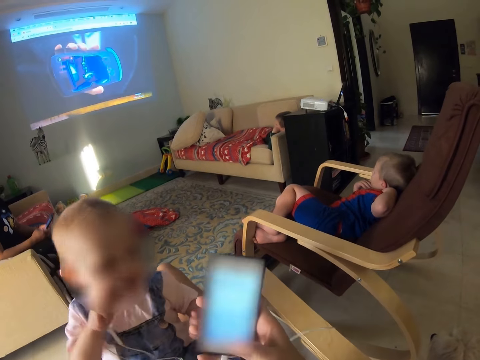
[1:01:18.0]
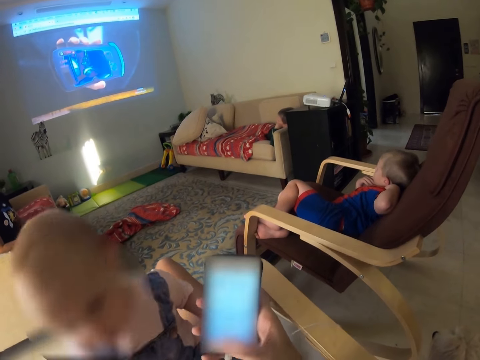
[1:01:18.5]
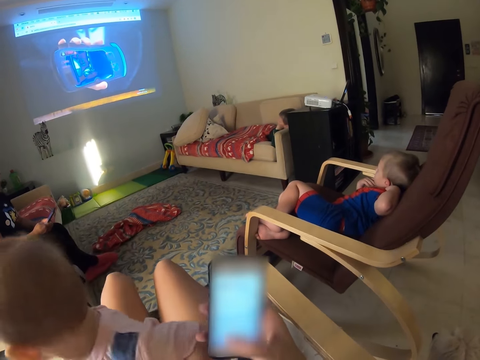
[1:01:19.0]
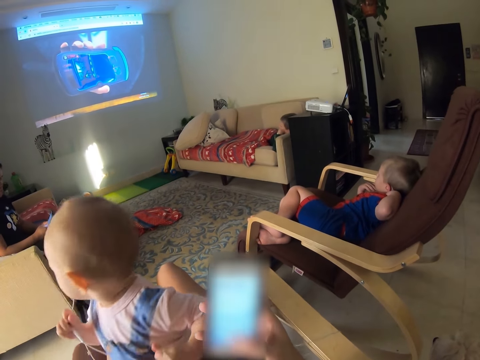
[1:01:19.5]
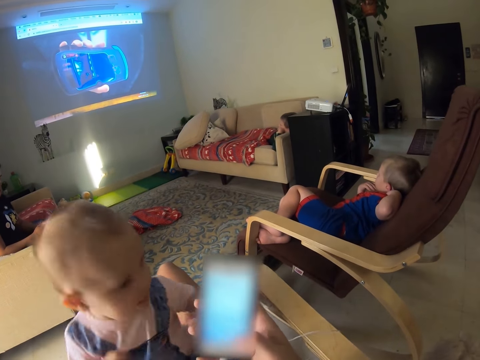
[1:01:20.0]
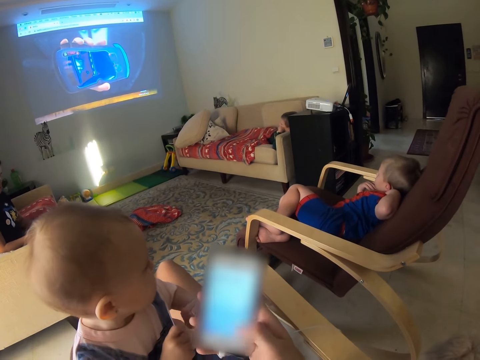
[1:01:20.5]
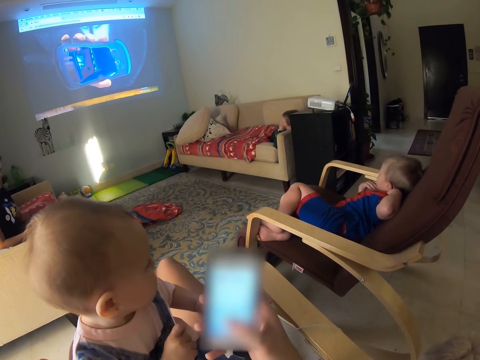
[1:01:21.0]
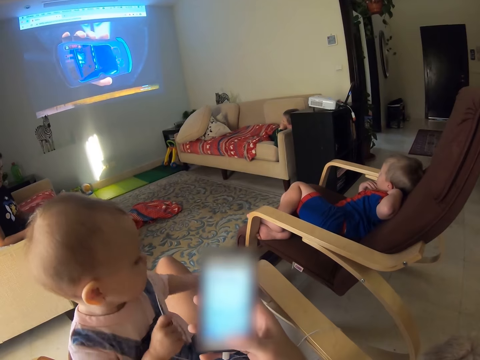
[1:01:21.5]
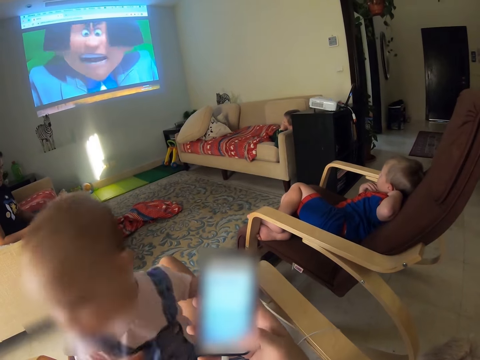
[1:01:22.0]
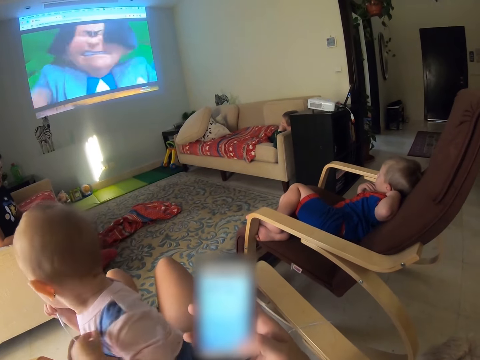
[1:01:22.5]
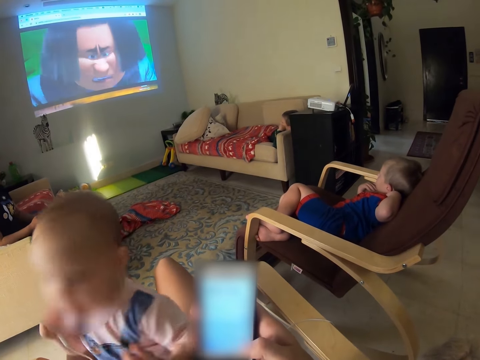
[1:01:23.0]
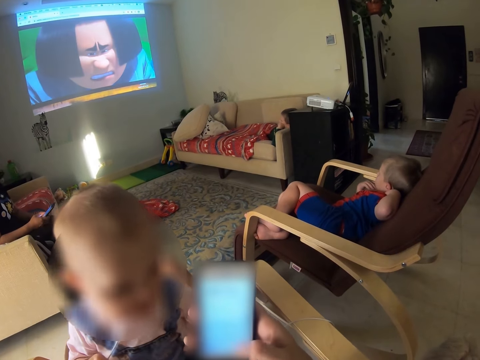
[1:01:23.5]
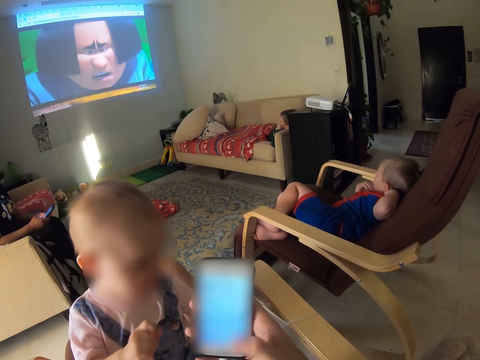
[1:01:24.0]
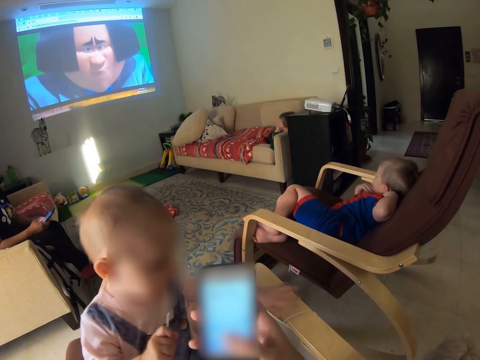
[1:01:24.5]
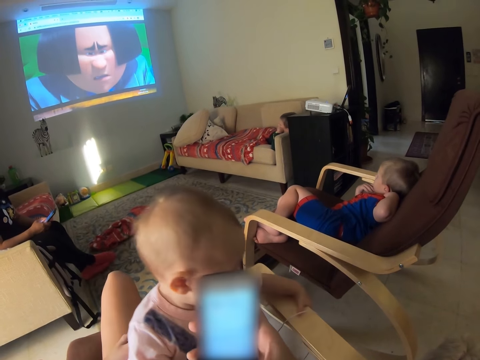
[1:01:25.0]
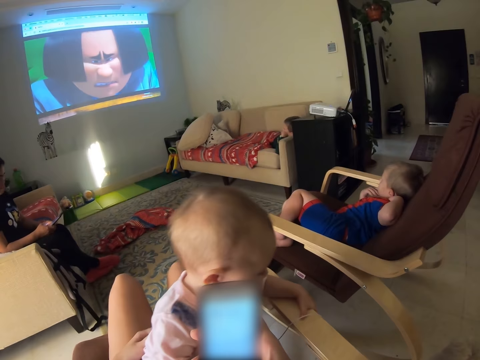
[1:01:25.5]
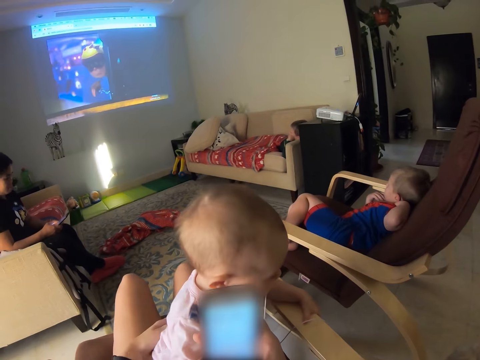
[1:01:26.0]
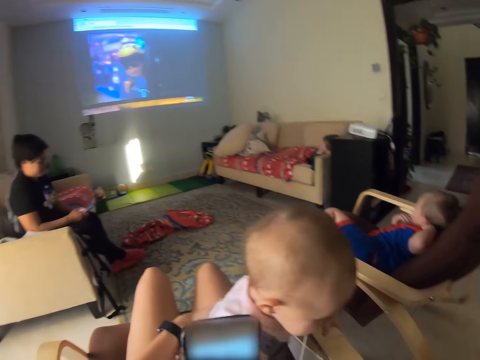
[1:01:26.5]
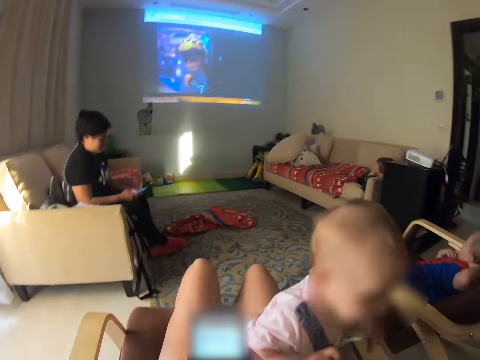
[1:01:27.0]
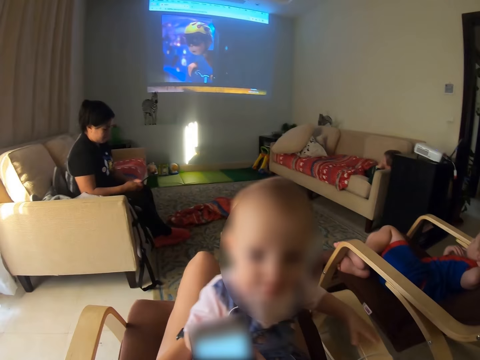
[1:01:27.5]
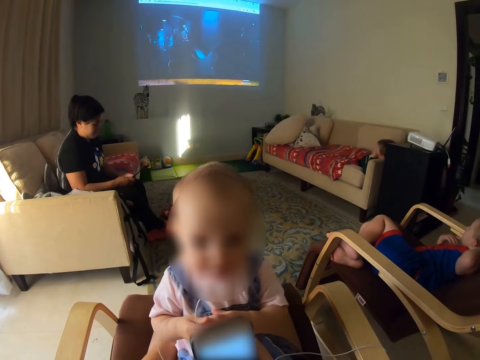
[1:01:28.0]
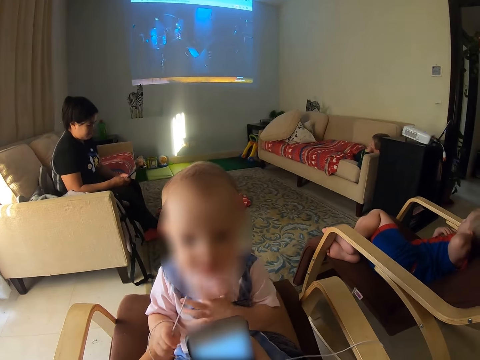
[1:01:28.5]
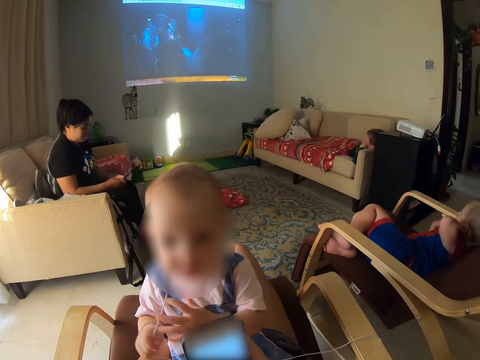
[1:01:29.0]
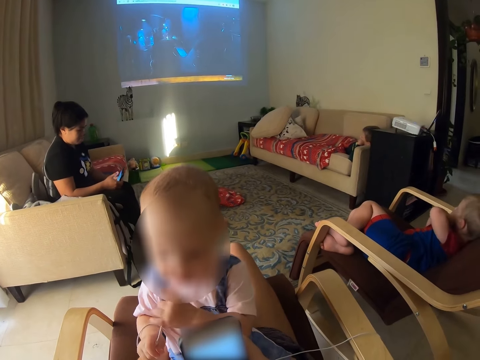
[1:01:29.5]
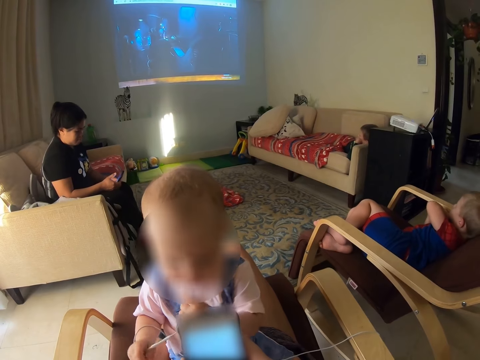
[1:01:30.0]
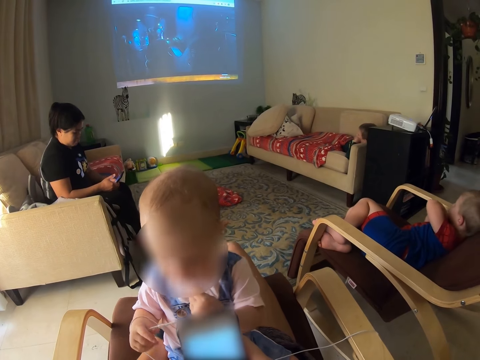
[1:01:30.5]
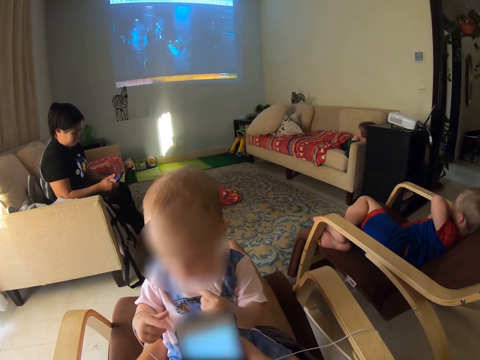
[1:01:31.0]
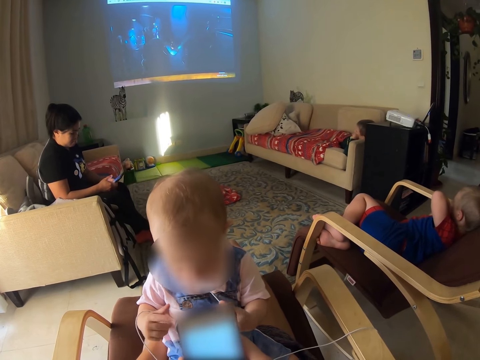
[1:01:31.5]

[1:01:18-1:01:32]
A baby turns the head. The baby turns the head repeatedly. The baby holds the chair. The baby touches earphones.

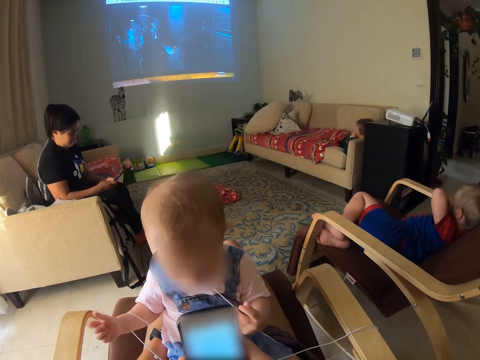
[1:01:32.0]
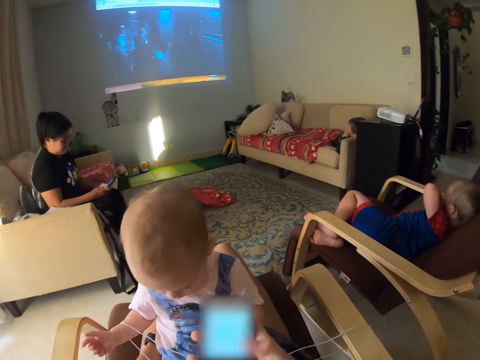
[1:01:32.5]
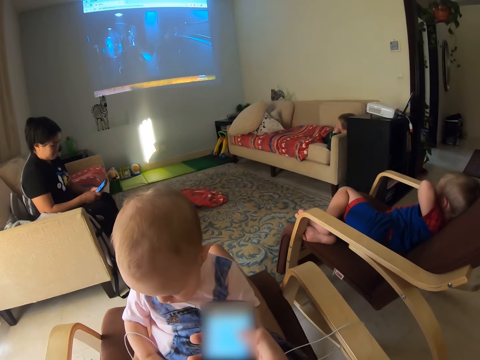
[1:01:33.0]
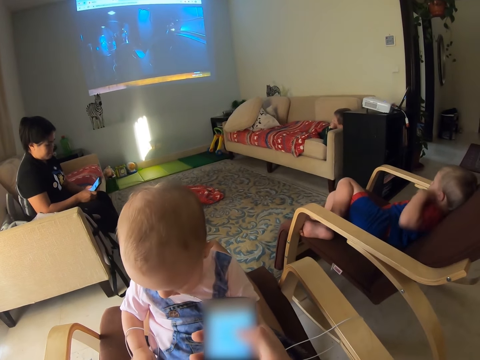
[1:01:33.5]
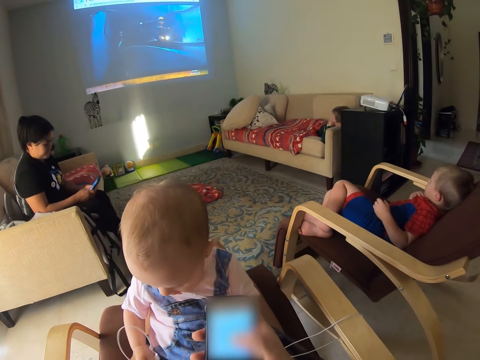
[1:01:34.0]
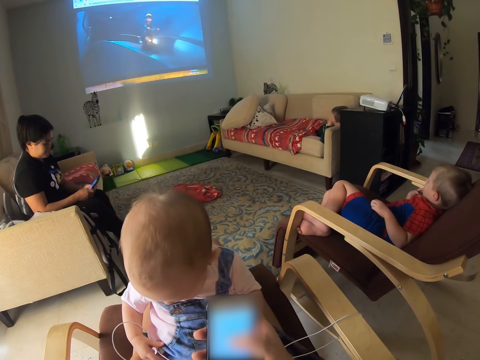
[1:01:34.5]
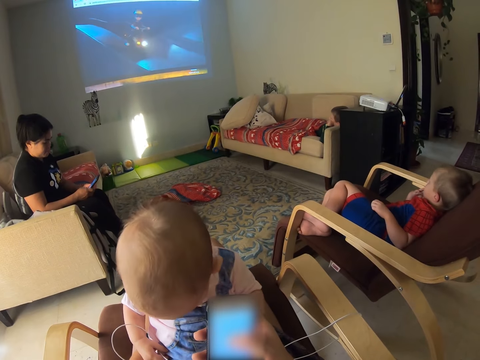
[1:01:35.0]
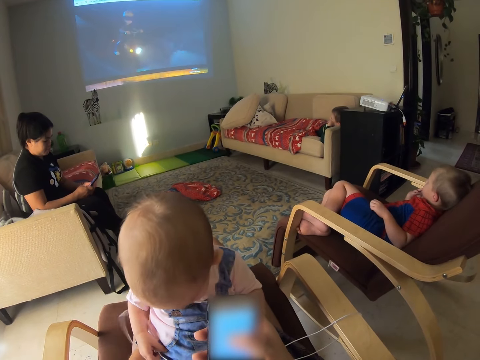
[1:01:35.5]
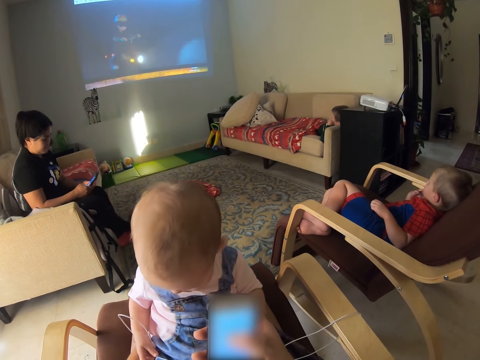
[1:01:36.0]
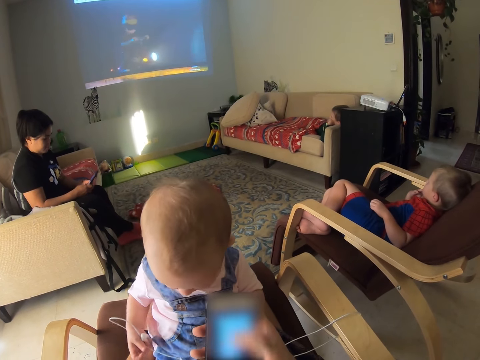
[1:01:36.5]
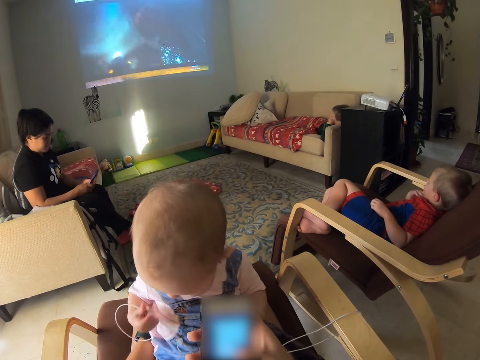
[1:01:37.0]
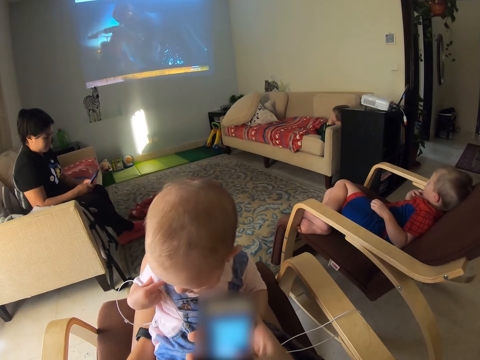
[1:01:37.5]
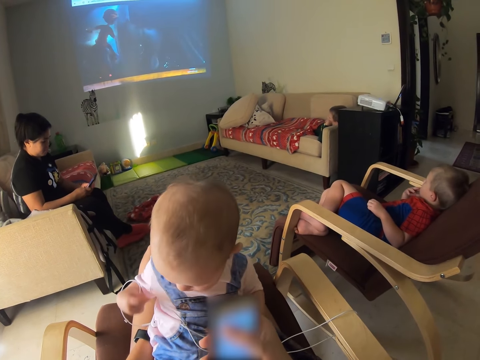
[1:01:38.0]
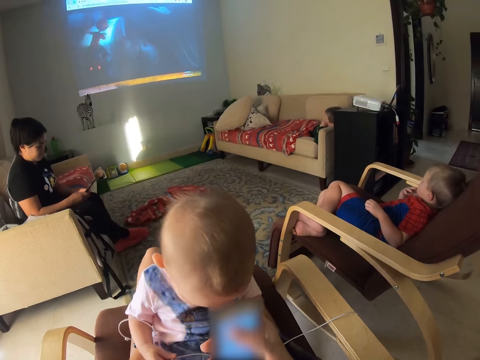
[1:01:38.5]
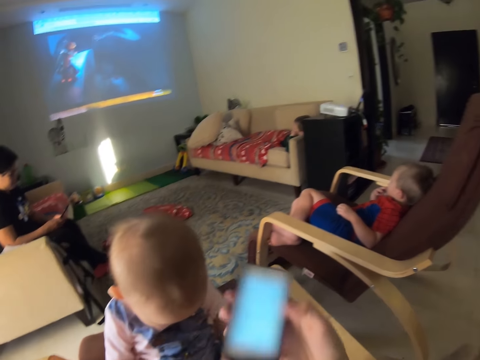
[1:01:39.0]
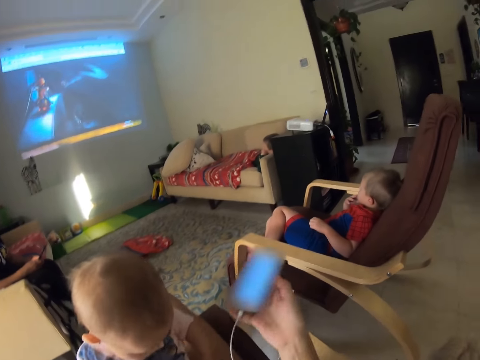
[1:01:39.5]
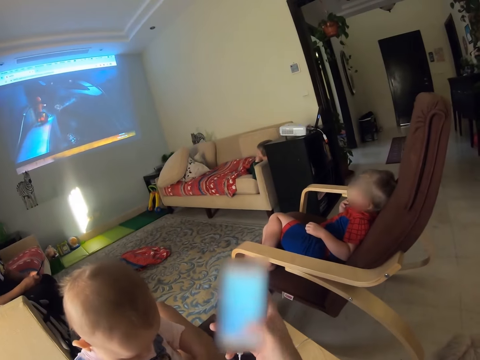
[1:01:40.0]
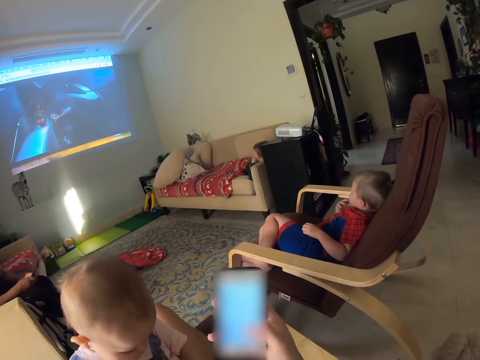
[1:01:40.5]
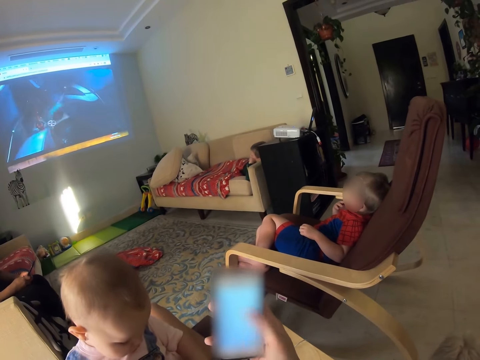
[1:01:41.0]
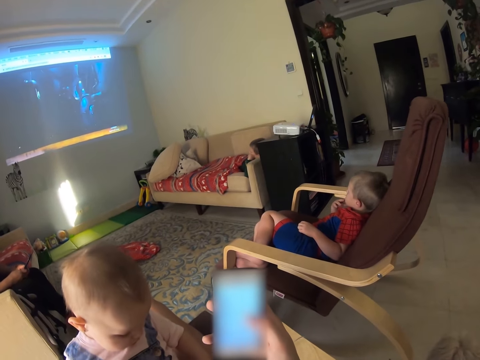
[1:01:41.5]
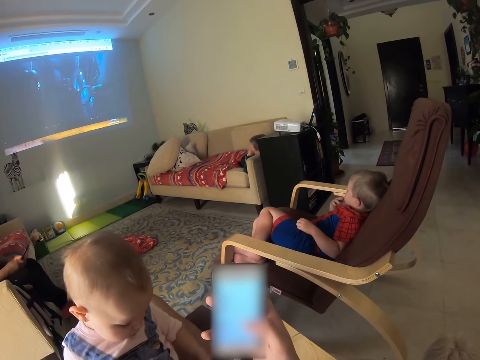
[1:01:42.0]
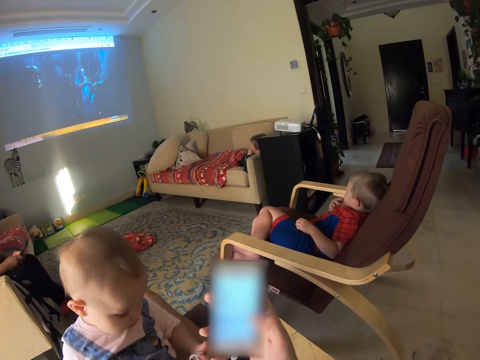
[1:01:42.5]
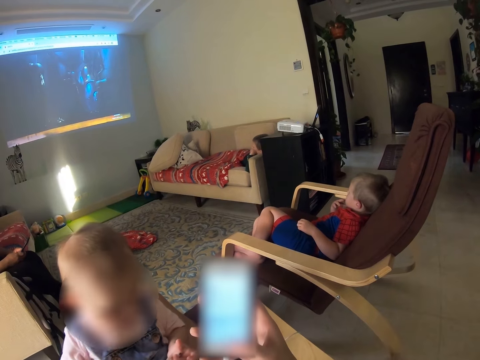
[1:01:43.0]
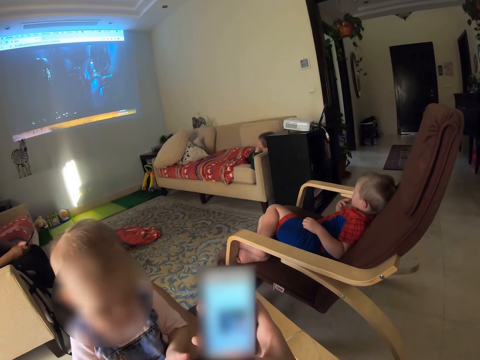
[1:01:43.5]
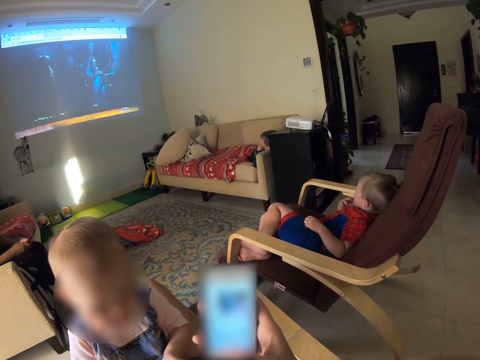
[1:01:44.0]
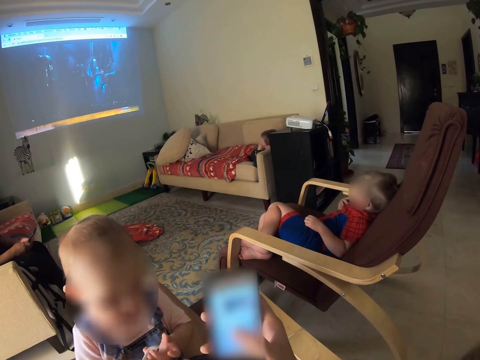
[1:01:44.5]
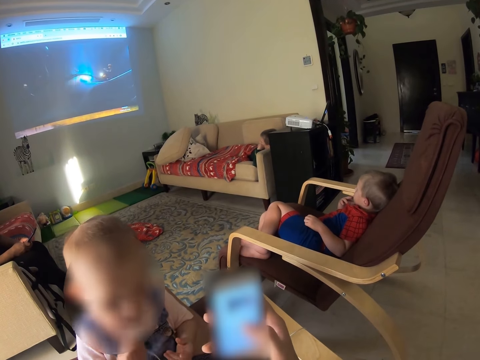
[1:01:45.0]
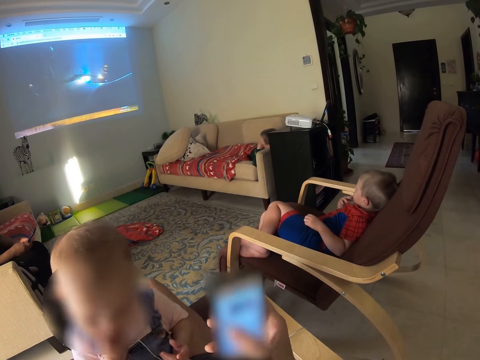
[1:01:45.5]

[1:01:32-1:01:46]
A child removes a hand from the face. The camera wearer moves the phone aside.
